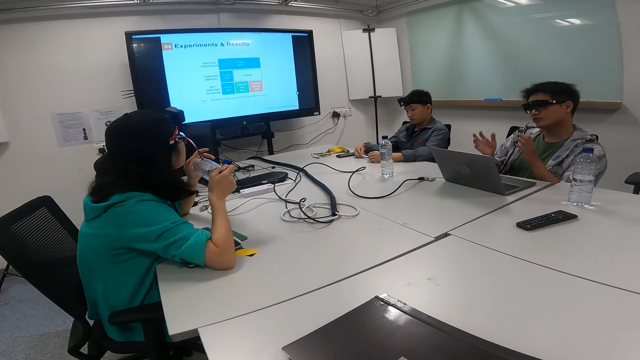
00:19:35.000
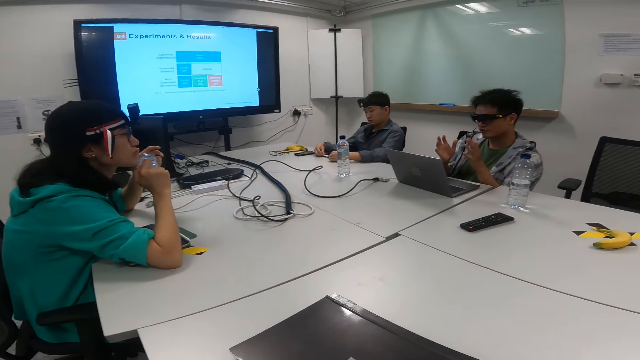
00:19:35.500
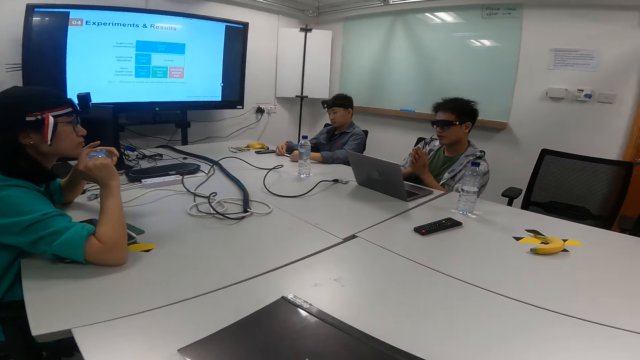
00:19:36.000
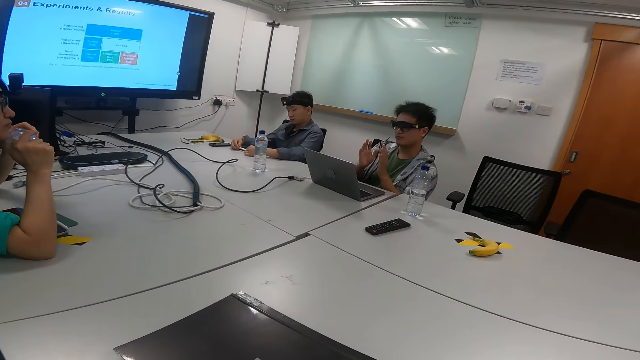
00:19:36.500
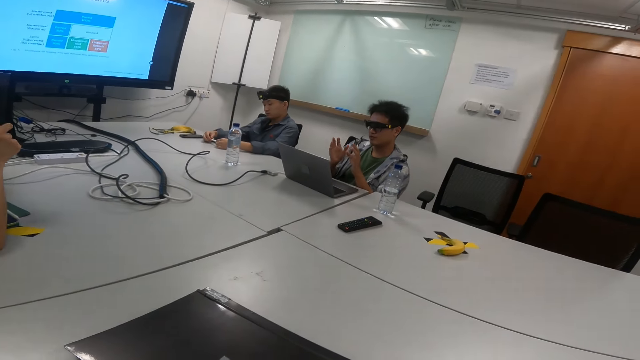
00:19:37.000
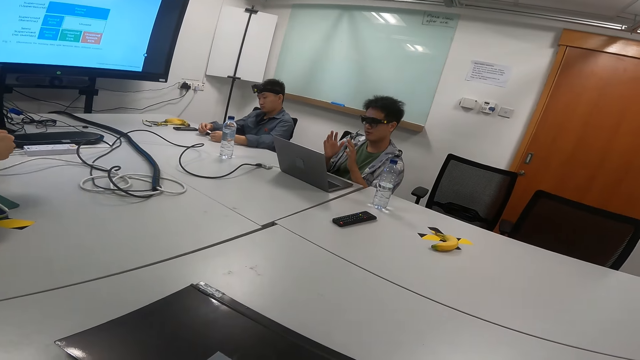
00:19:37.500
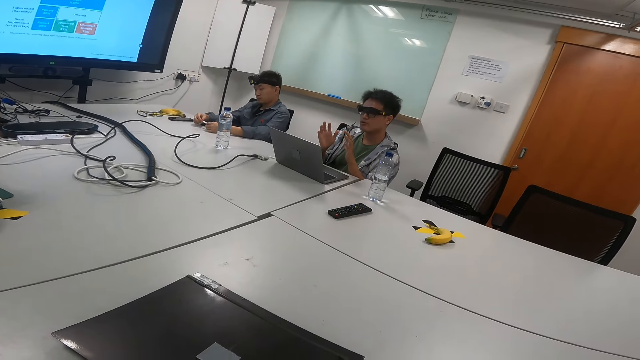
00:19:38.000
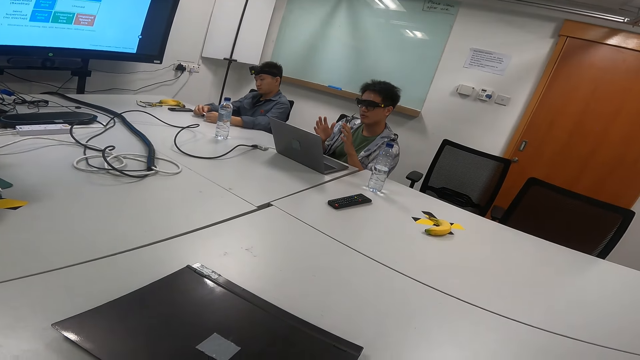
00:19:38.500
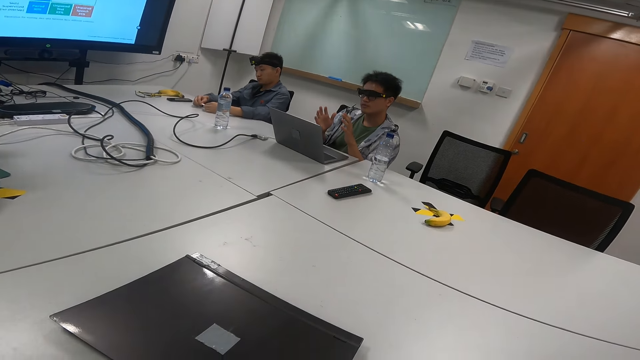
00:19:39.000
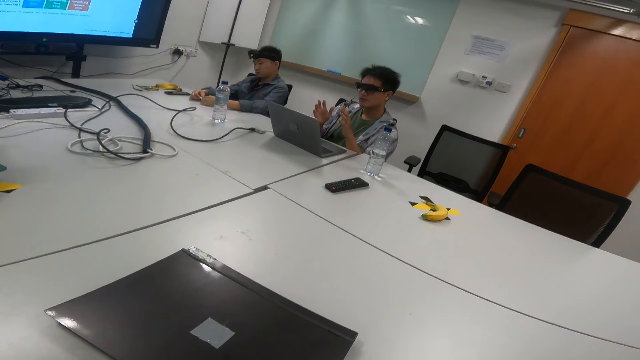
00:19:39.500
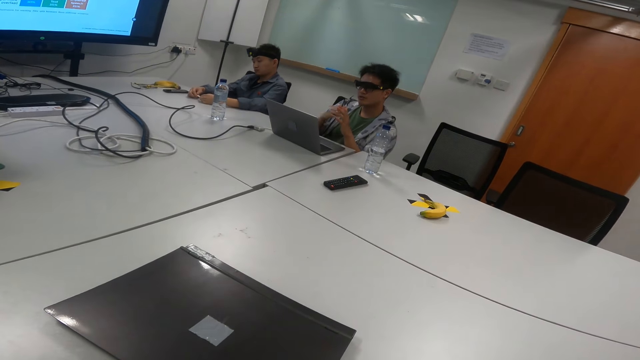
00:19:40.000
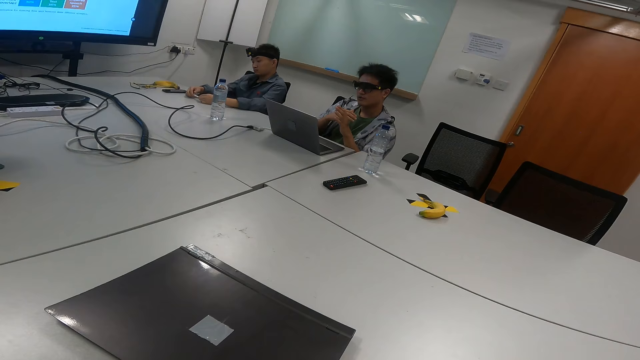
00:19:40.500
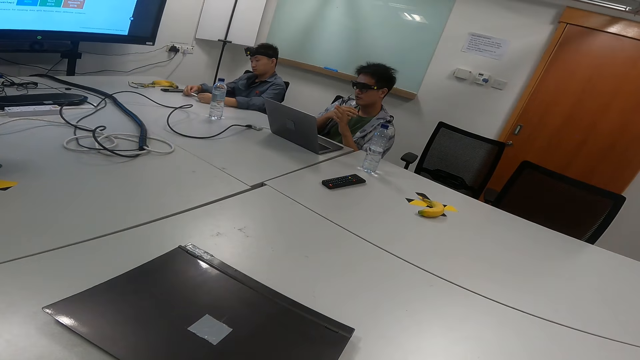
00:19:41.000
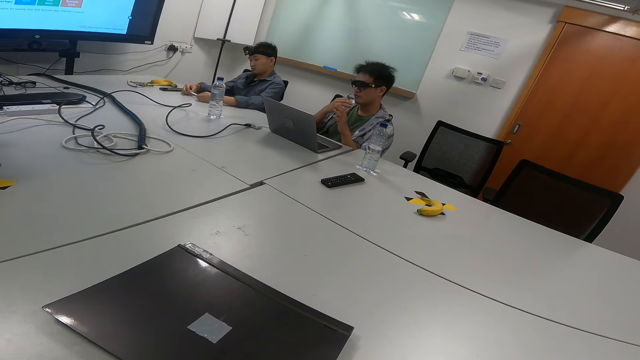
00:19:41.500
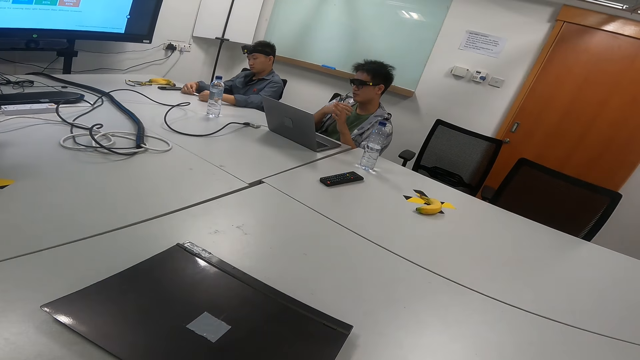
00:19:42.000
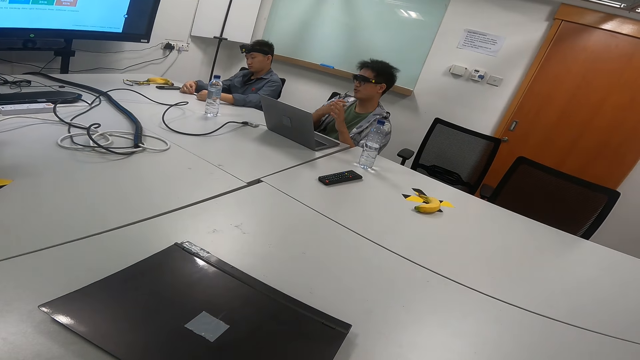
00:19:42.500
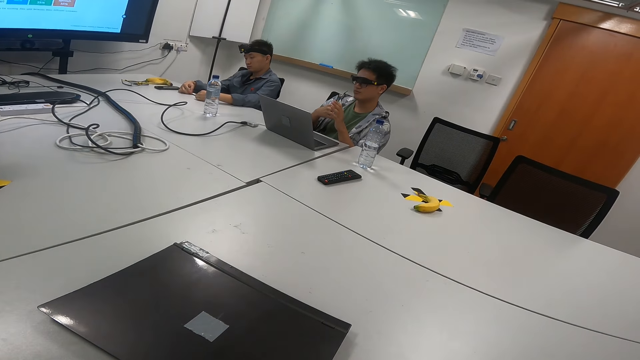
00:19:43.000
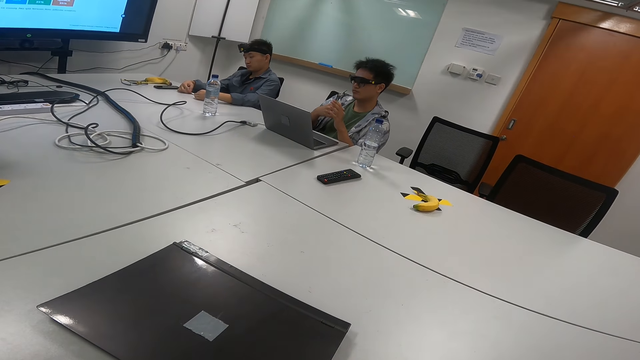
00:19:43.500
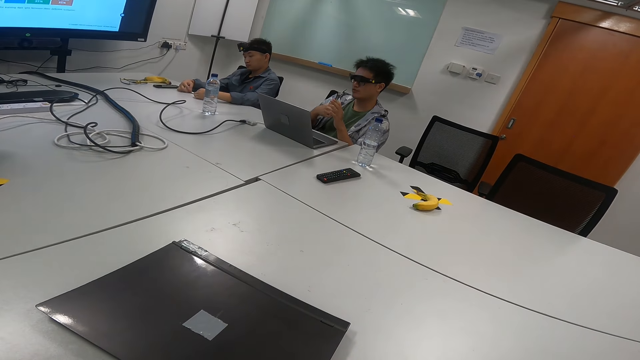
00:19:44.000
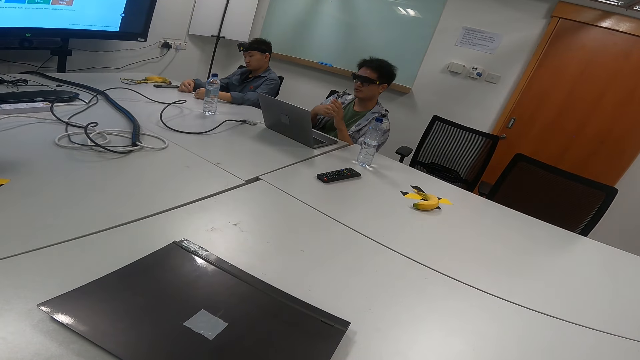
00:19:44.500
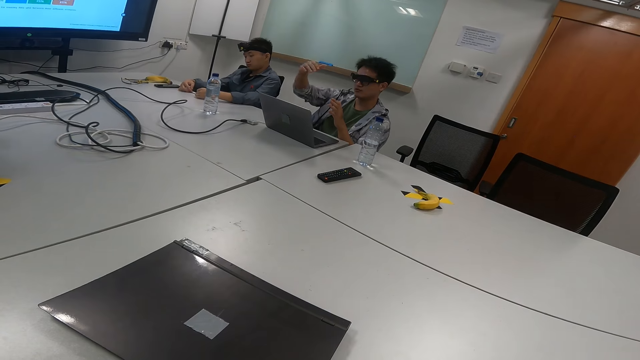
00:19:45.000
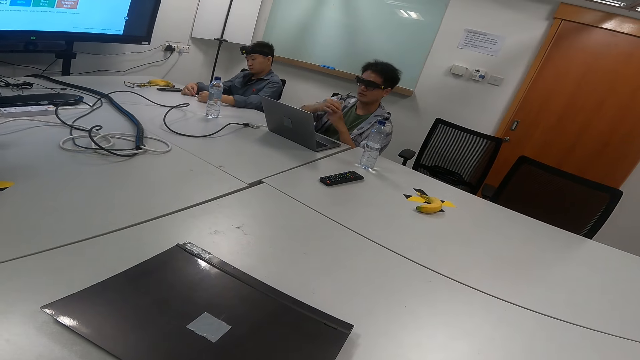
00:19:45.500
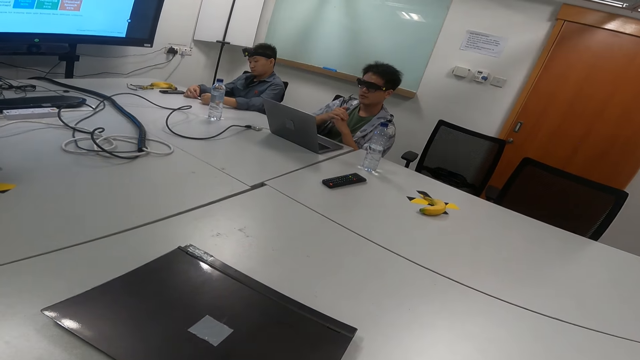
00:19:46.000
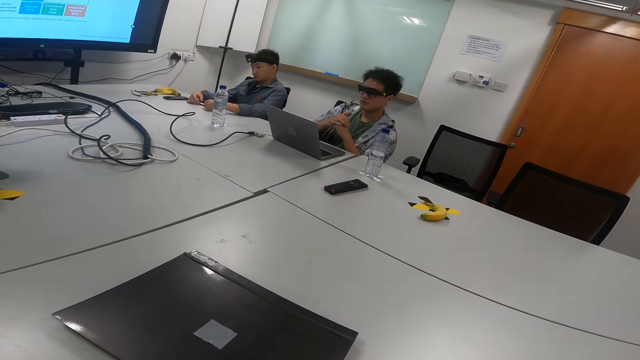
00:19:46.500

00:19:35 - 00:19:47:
The camera wearer looks at a man.

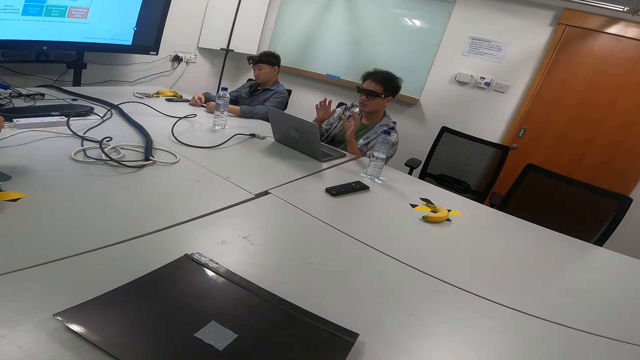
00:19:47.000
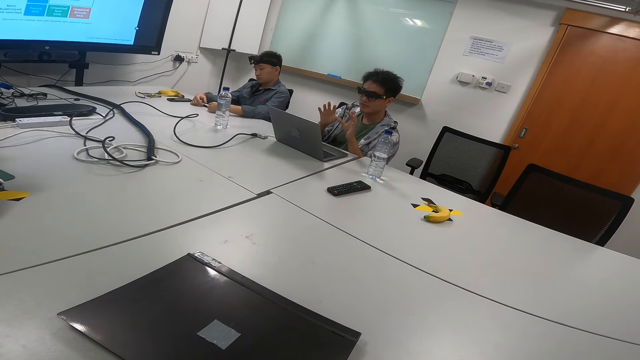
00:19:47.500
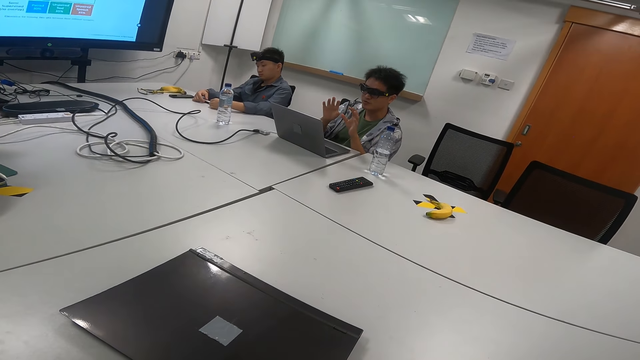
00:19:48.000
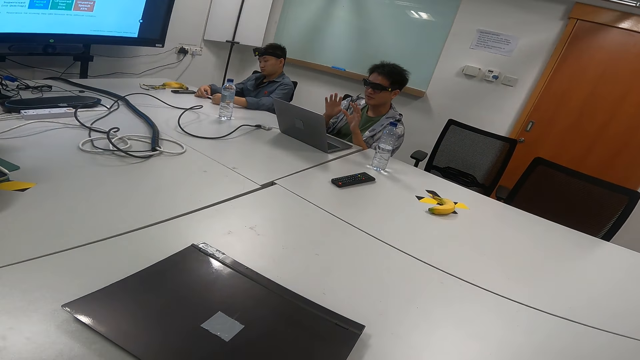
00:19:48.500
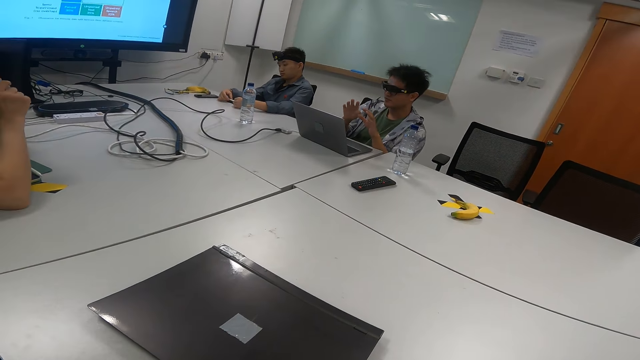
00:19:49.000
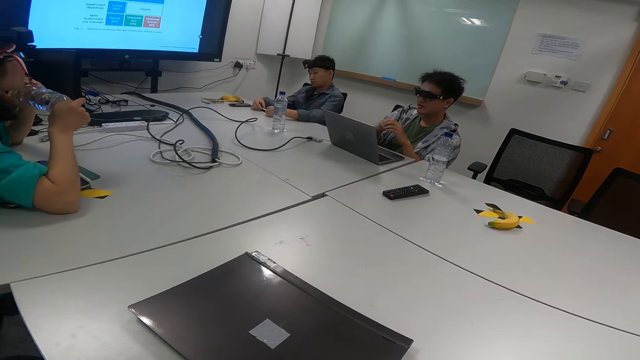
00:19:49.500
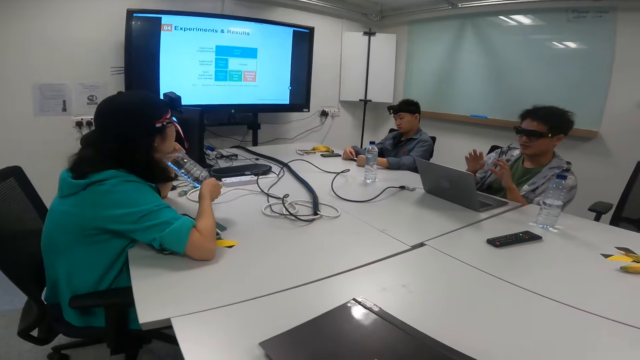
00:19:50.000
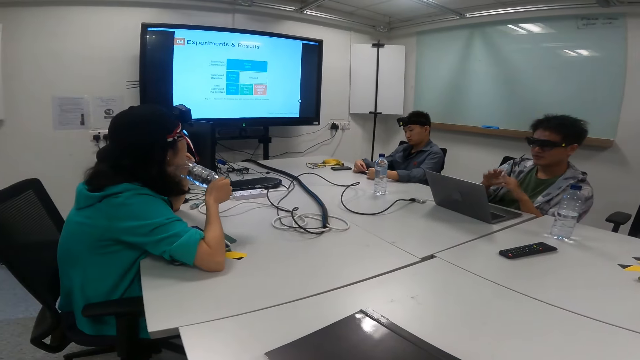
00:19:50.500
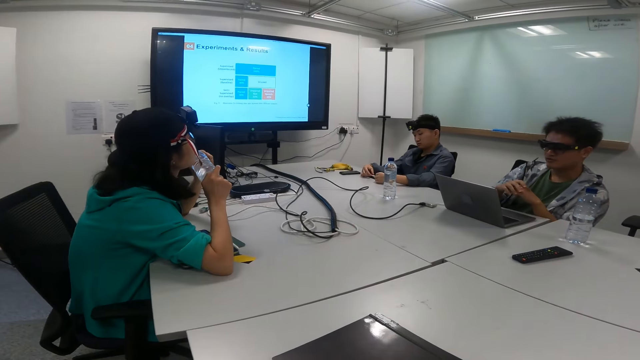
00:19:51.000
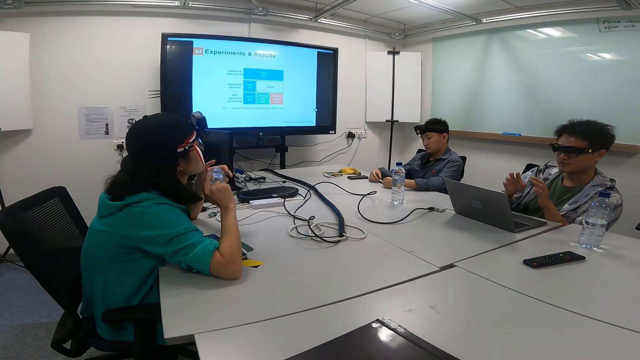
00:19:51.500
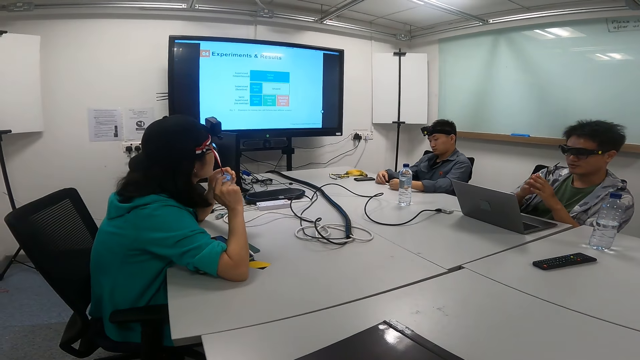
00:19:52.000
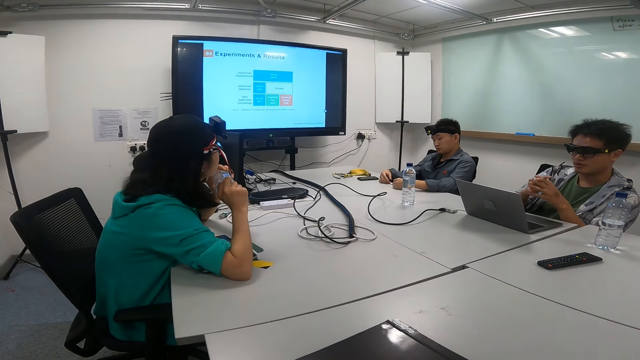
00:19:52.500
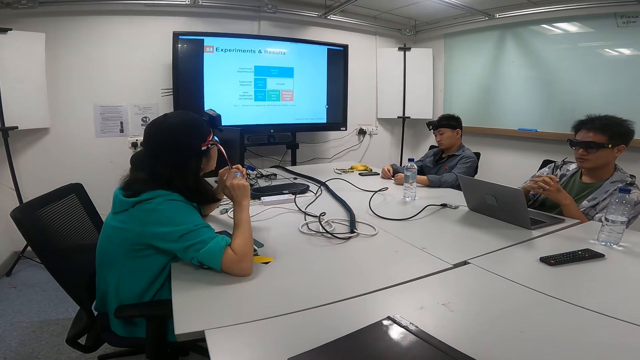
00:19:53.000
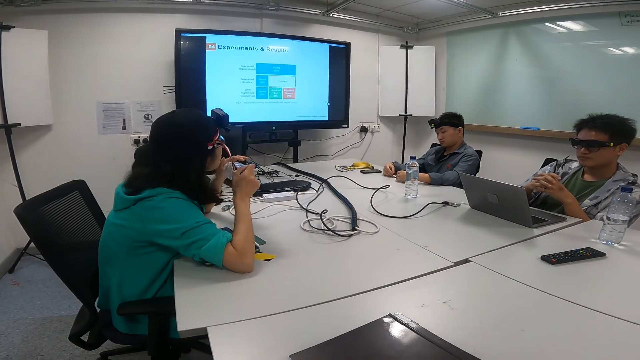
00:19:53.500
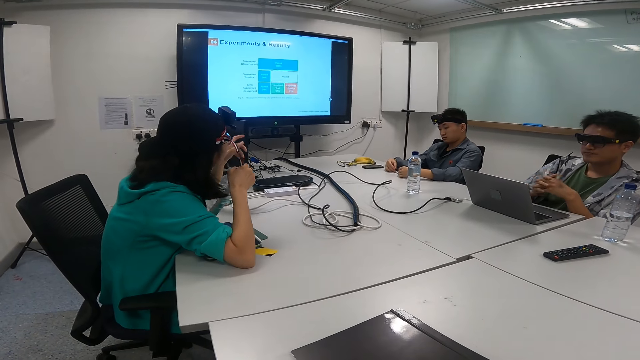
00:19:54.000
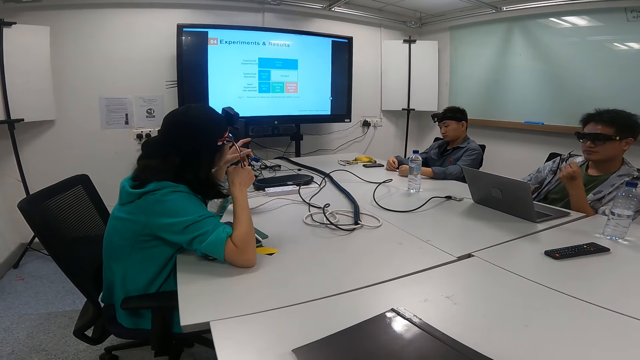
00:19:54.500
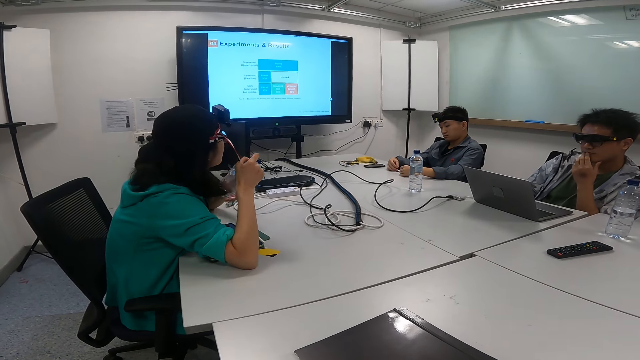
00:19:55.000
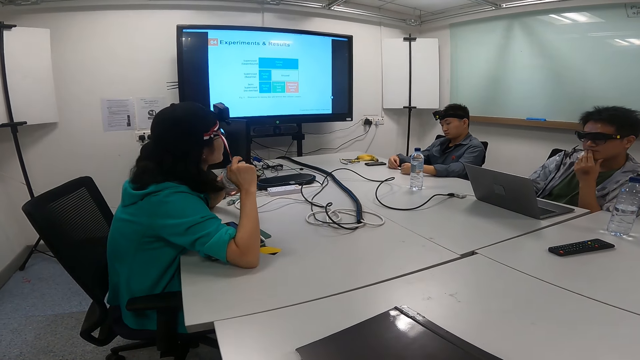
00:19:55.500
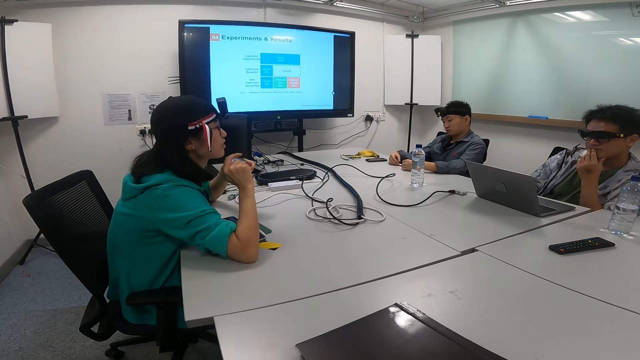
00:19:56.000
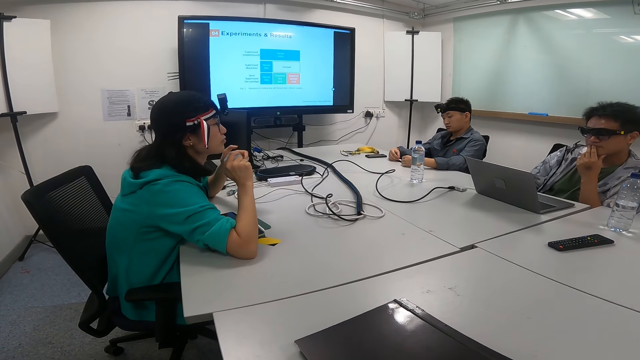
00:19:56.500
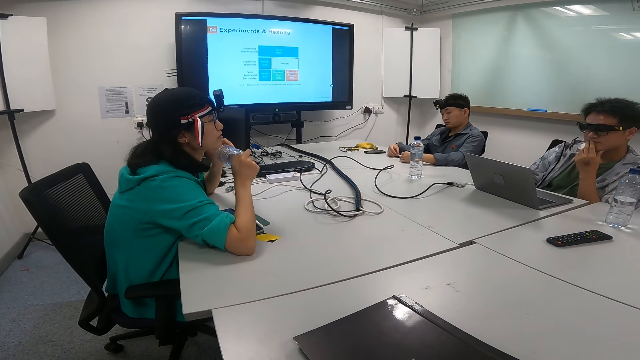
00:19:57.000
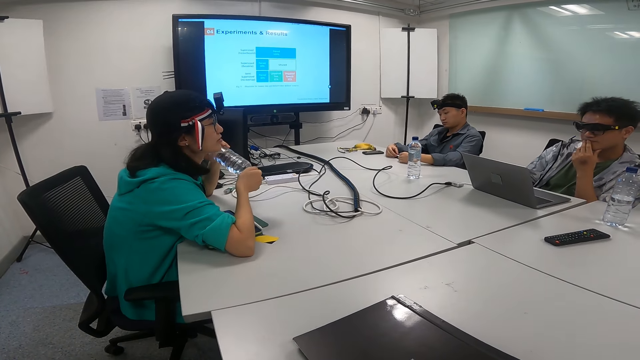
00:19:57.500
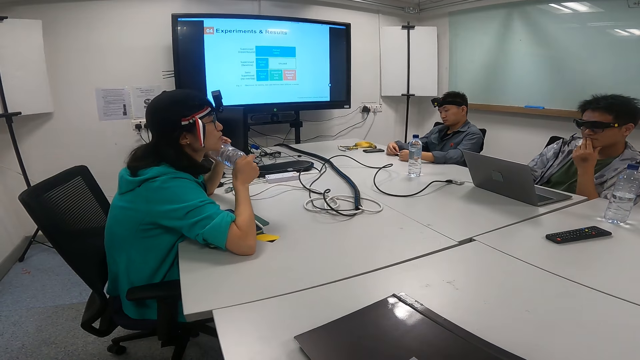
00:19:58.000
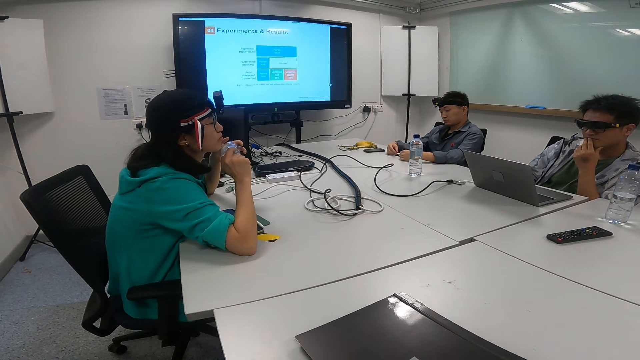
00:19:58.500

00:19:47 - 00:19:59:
The camera wearer looks at the television screen. A woman points at the television screen. The woman talks to a man and looks at the man.
